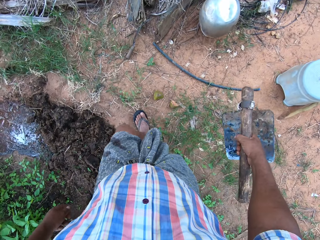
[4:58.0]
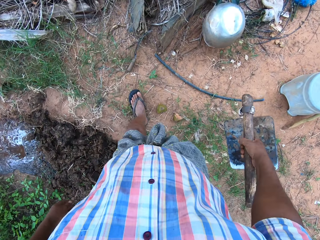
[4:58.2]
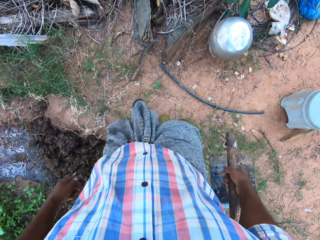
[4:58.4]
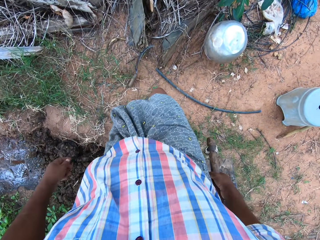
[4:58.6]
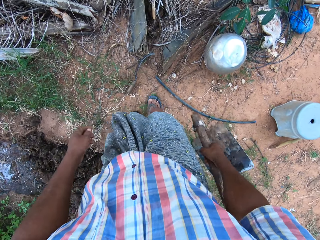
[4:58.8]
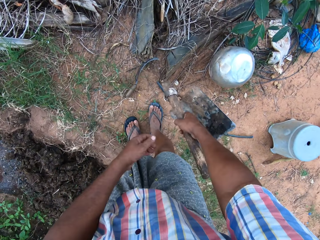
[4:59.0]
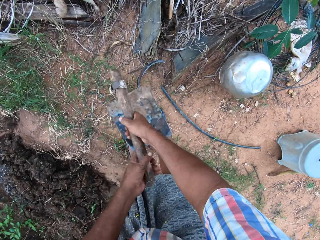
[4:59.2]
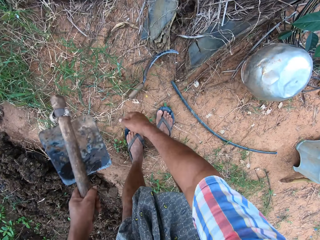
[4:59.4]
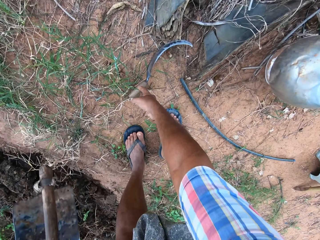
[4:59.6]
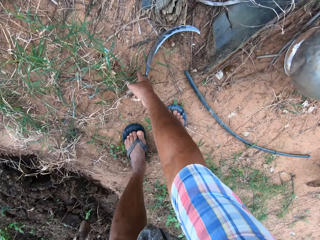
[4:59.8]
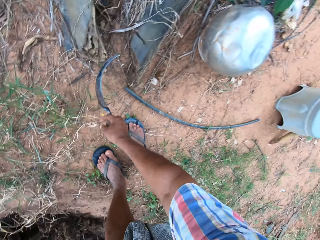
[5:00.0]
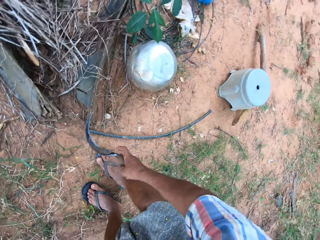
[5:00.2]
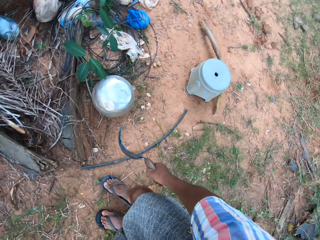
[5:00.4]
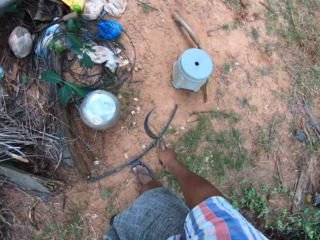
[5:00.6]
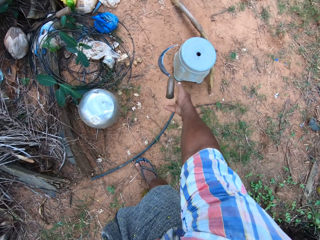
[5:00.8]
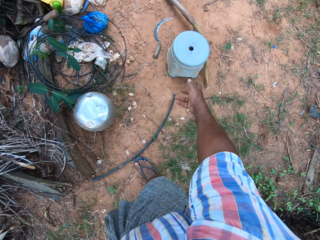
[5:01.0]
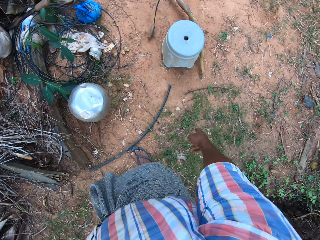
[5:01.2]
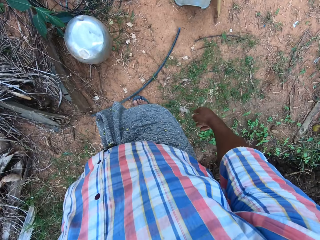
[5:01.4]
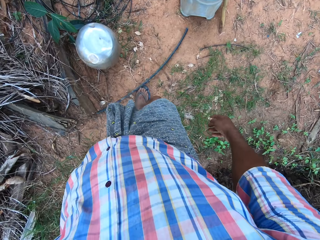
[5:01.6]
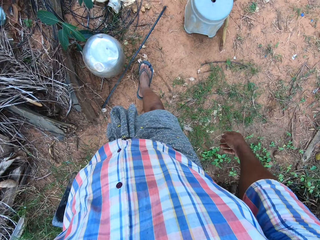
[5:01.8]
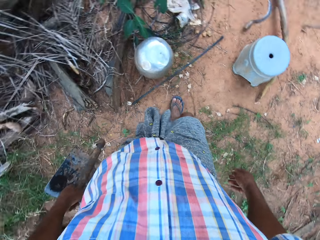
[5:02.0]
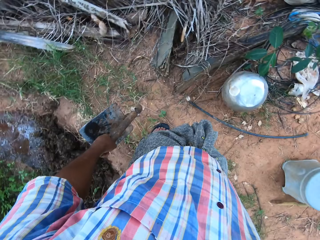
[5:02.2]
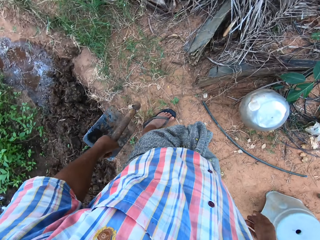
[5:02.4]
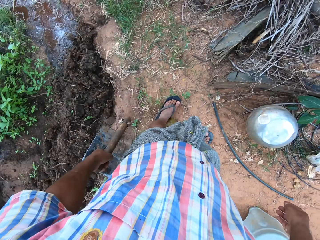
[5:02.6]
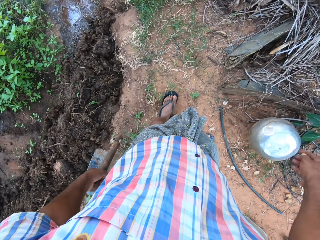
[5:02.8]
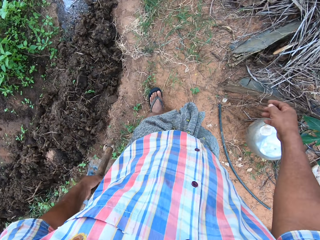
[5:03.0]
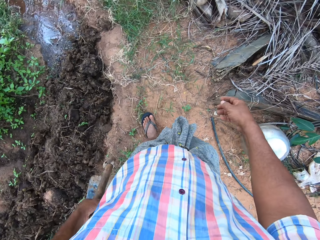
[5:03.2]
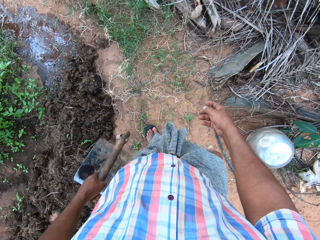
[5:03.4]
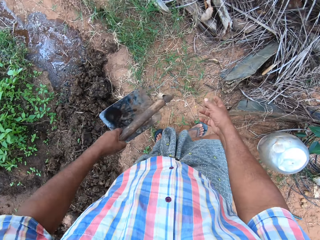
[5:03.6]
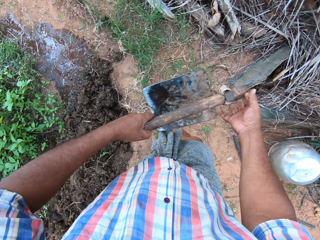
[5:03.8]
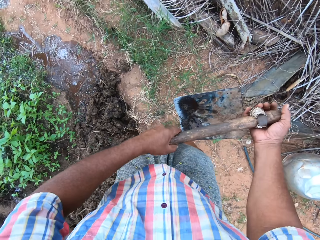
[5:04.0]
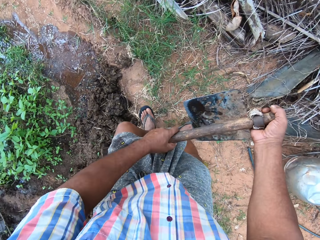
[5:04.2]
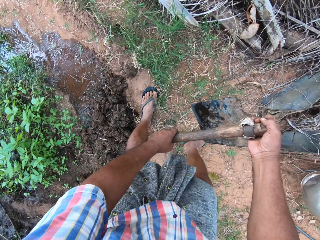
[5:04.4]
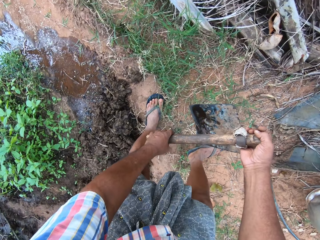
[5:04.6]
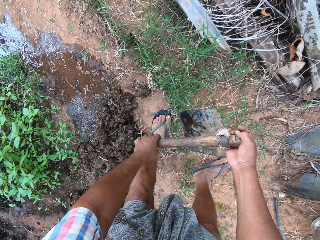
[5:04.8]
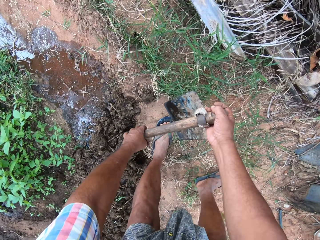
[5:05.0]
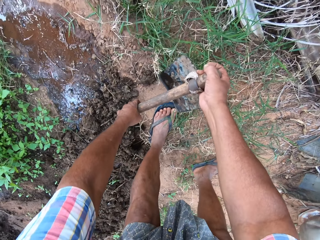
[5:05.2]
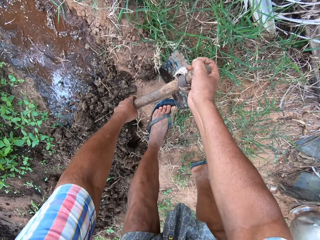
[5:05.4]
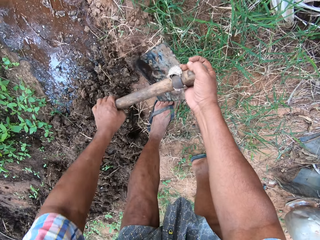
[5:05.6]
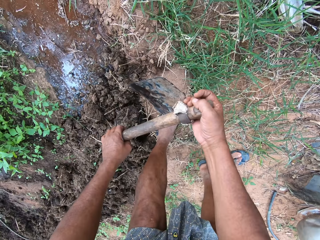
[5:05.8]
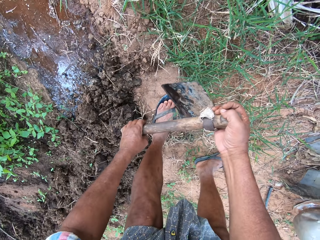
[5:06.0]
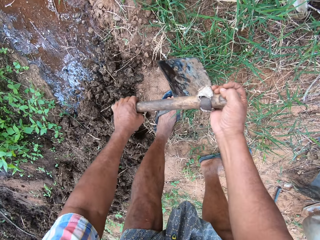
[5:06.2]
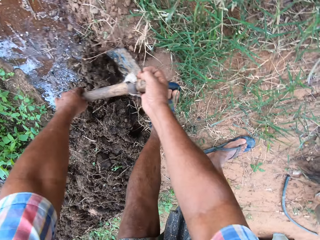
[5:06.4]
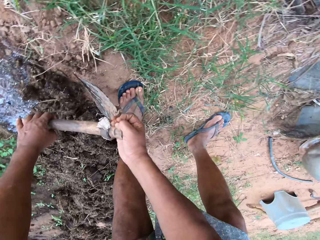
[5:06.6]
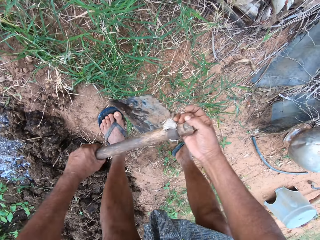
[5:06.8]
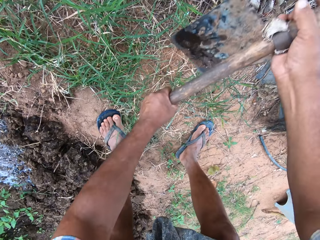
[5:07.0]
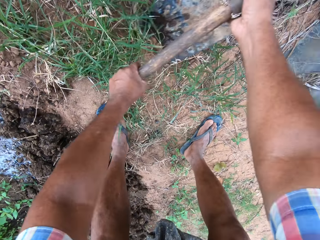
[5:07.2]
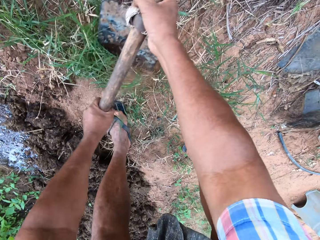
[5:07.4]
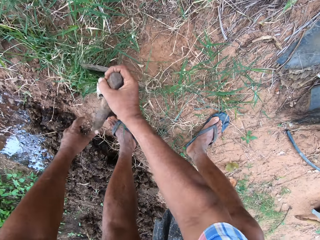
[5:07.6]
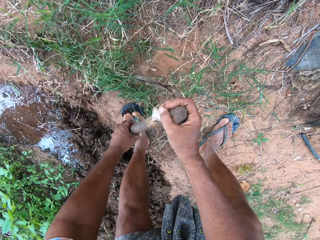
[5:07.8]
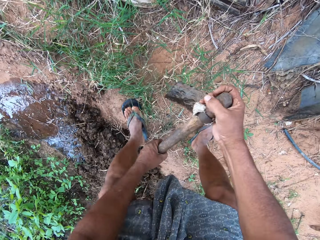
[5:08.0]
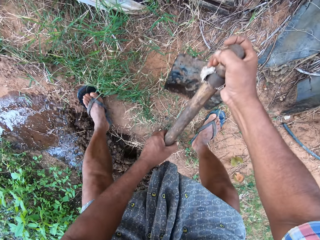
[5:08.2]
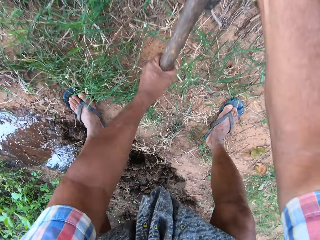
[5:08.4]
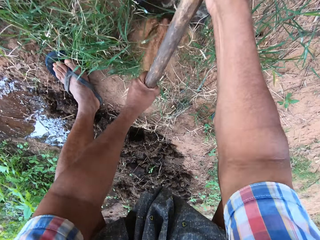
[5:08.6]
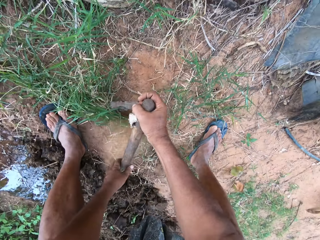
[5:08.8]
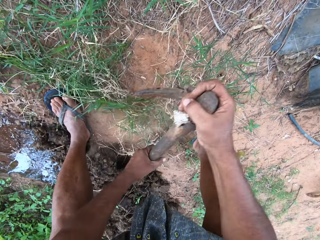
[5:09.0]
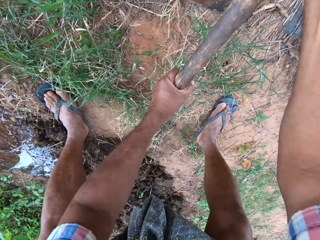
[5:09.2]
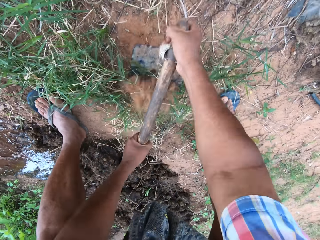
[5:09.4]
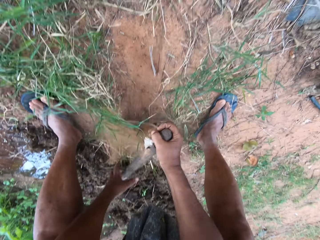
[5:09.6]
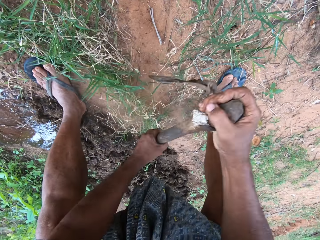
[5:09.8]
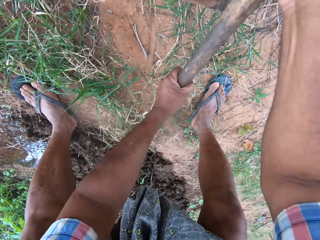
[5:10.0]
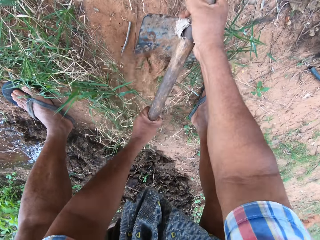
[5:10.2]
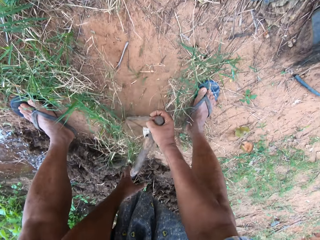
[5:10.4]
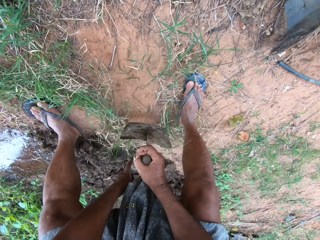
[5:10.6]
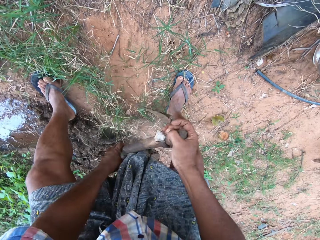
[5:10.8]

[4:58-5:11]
The camera wearer bends downwards. He passes the hoe to his left hand. He picks up a sickle on the floor with his right hand. He moves around. He drops the sickle on the floor with his right hand. He throws the sickle on the ground. He stands up. He moves a wire on the ground with his leg. He turns around. He moves around. He holds the hoe with his hands. He bends downwards. He moves stones on the ground with the short-handled hoe. He clears mud on the floor with the hoe in his hands. He clears the weed with the hoe in his hands. He digs the ground with the short-handled hoe. He moves around. He digs the ground with the short-handled hoe.

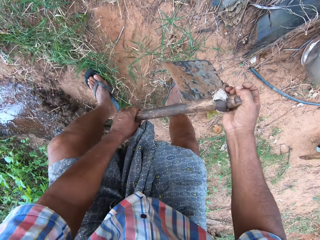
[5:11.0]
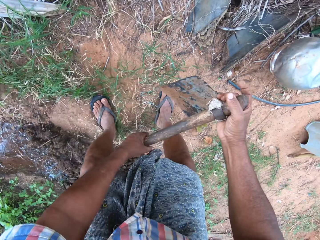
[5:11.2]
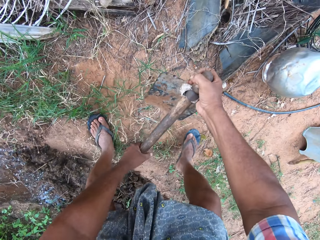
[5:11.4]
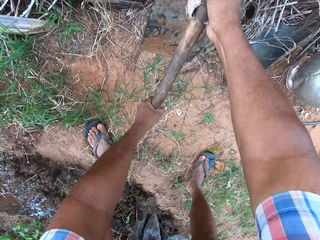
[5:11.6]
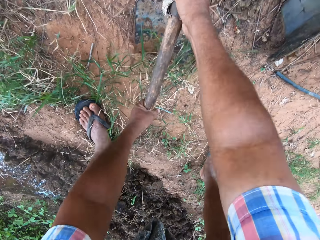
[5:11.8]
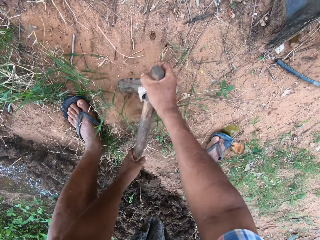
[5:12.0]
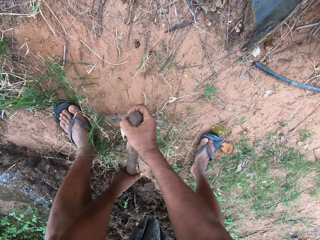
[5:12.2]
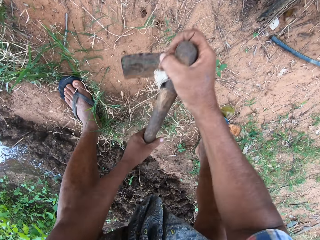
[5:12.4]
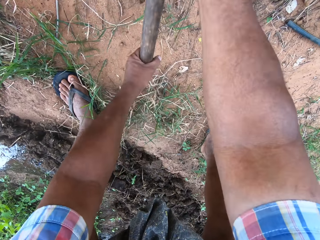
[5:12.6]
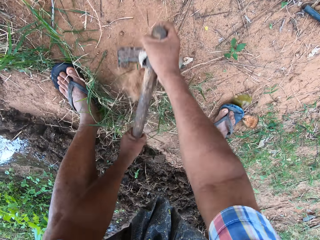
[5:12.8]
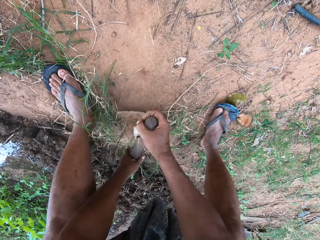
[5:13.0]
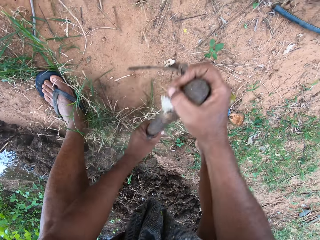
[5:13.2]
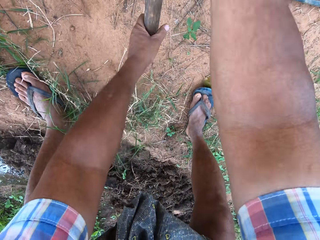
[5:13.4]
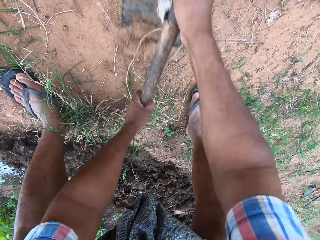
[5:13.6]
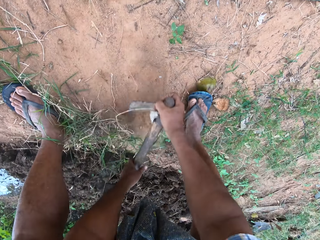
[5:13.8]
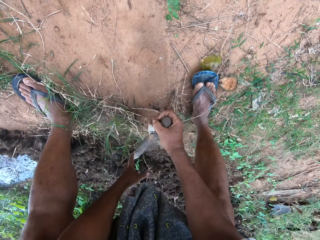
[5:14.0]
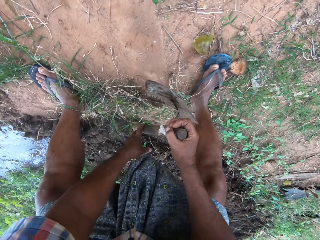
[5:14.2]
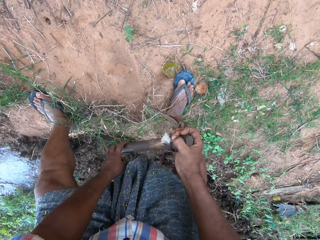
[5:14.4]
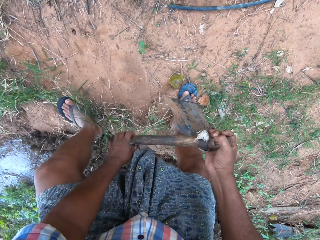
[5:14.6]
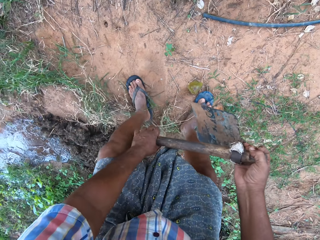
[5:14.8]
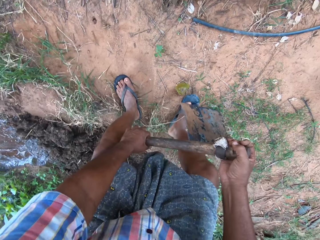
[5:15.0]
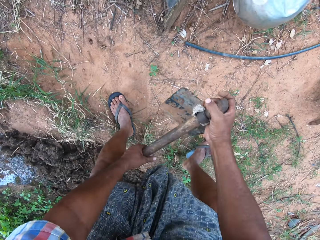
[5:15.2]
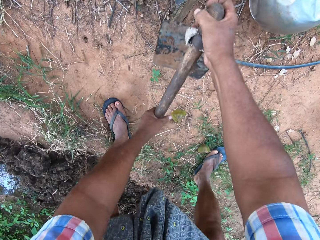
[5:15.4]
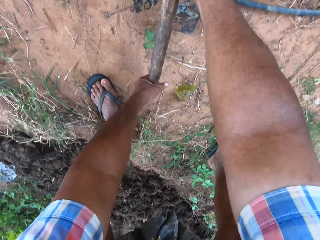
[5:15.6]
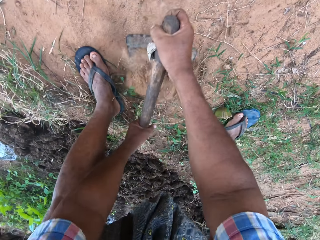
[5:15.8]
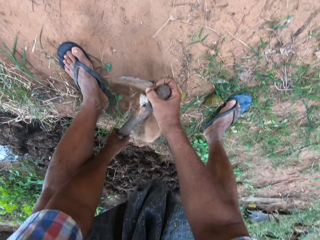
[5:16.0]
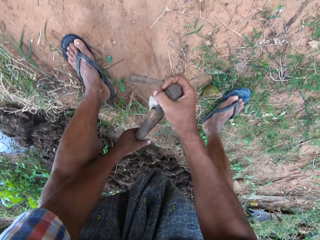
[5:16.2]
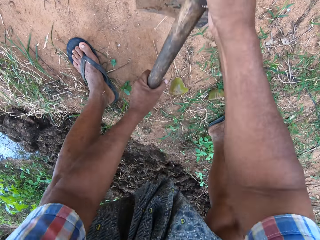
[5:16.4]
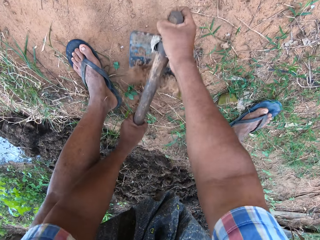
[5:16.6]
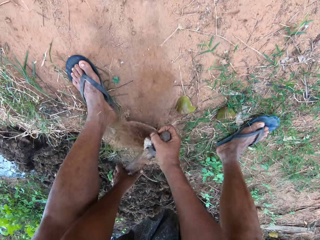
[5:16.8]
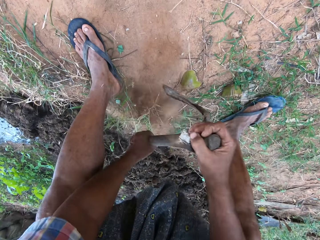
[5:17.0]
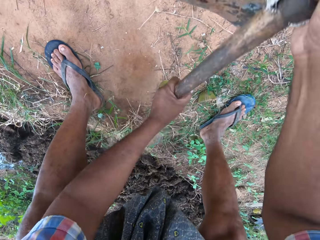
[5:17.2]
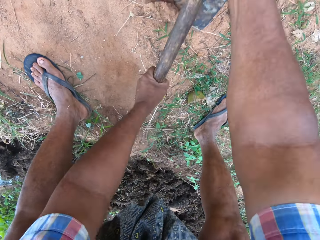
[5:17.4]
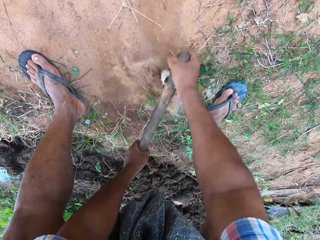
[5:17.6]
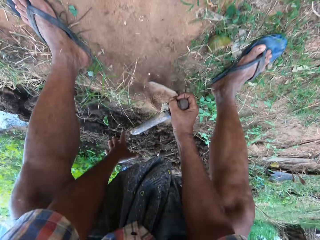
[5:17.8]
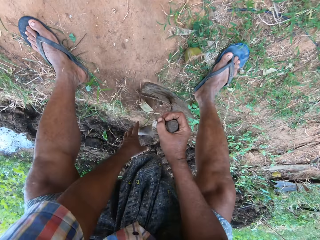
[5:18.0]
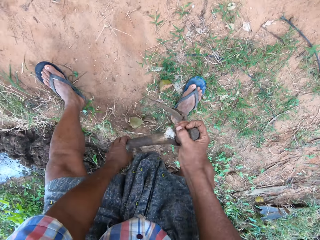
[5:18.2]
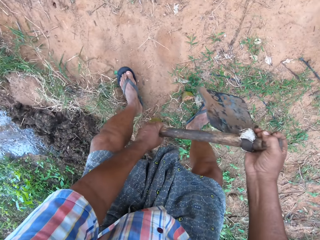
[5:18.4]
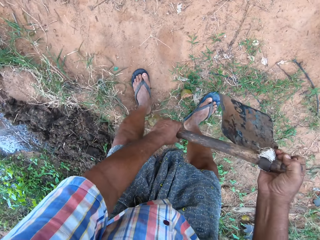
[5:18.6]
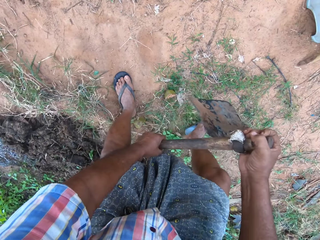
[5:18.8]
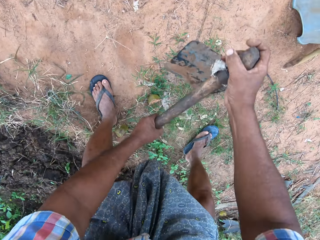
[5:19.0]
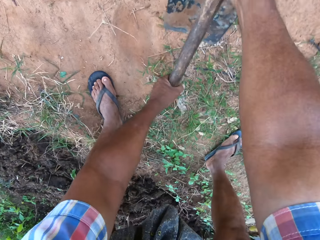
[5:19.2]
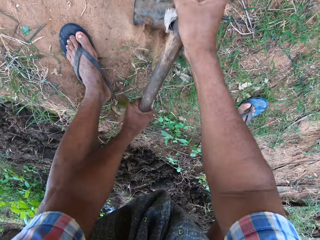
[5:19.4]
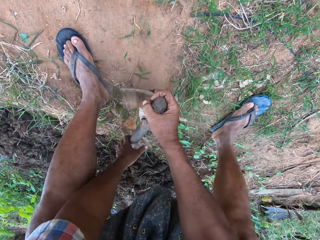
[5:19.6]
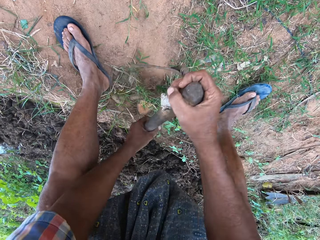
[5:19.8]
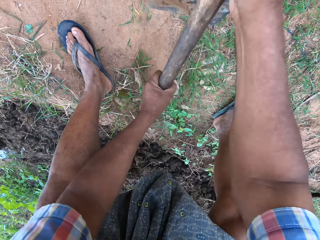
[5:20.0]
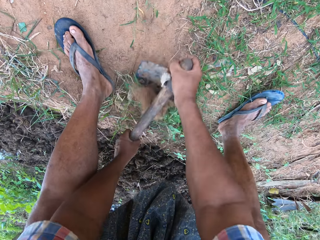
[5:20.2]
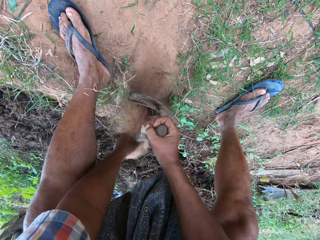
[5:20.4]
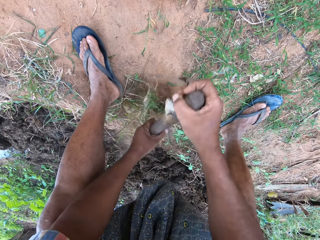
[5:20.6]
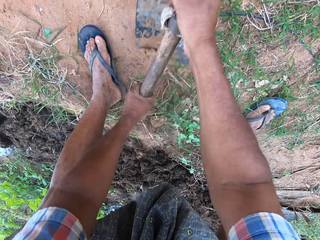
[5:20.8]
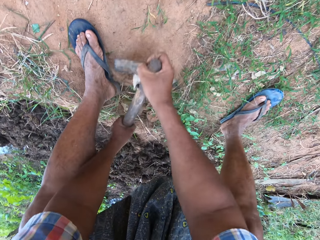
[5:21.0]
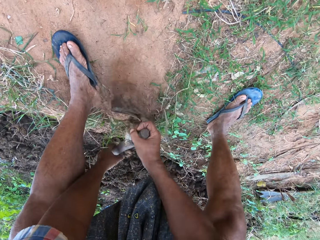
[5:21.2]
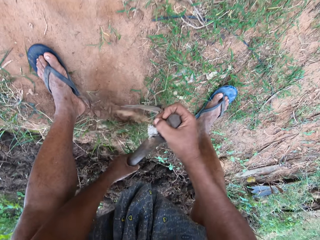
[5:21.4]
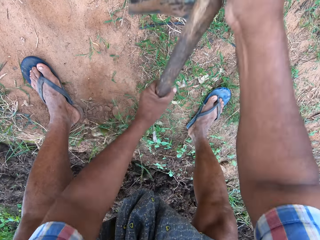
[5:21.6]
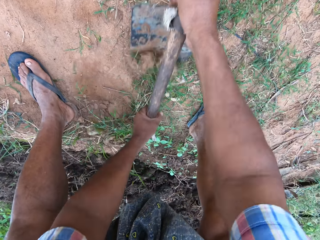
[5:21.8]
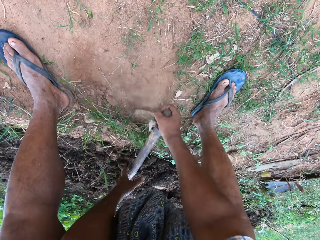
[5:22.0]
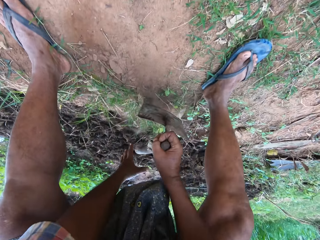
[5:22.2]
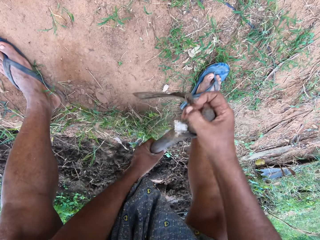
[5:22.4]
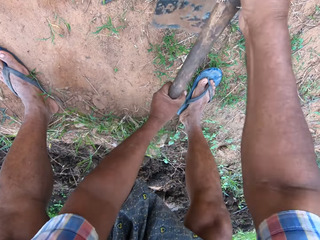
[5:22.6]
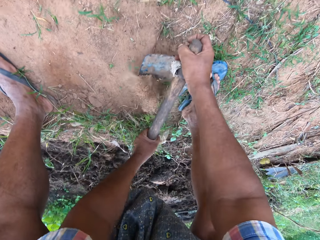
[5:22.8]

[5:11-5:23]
The camera wearer moves around. He clears the weed with the hoe in his hands. He digs the ground with the short-handled hoe. He moves around. He digs the ground with the short-handled hoe. He clears the weed with the hoe in his hands. He moves around. He digs the ground with the short-handled hoe. He clears the weed with the hoe in his hands.
